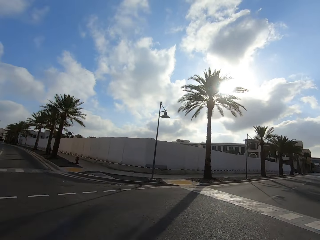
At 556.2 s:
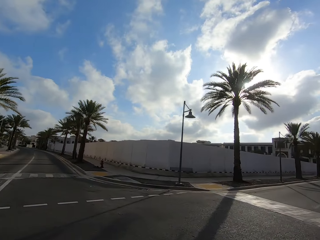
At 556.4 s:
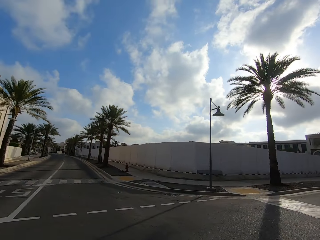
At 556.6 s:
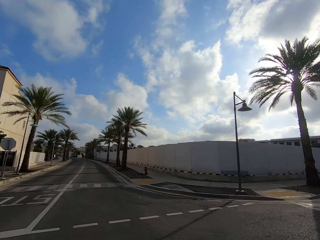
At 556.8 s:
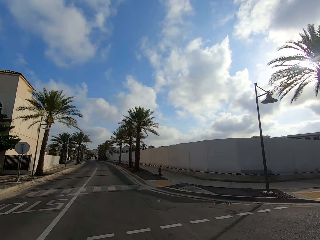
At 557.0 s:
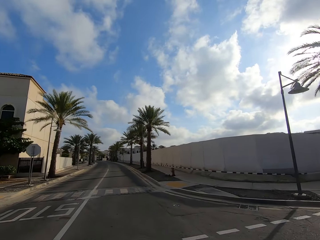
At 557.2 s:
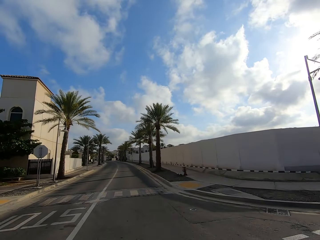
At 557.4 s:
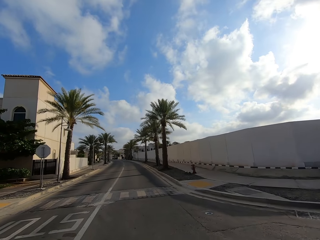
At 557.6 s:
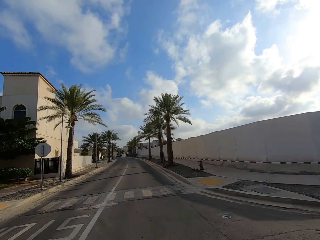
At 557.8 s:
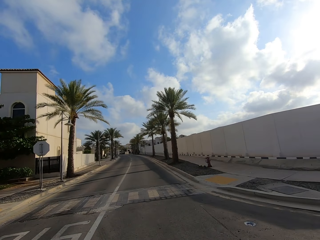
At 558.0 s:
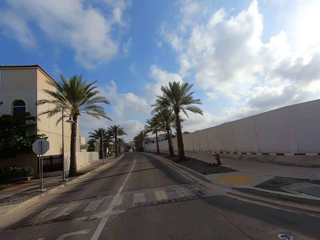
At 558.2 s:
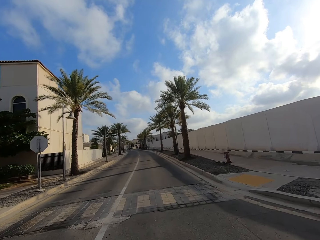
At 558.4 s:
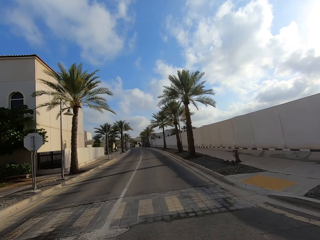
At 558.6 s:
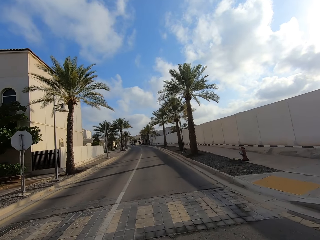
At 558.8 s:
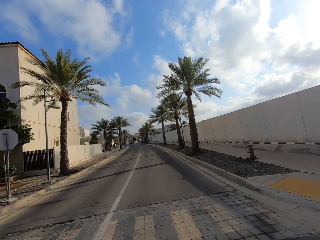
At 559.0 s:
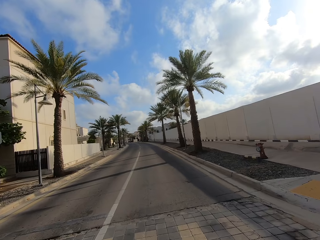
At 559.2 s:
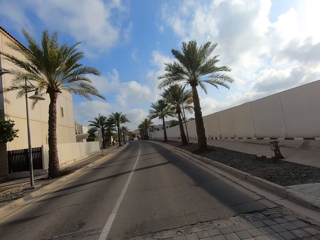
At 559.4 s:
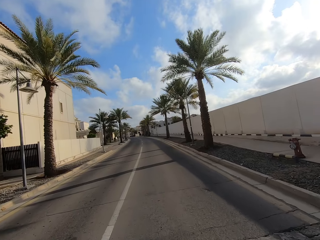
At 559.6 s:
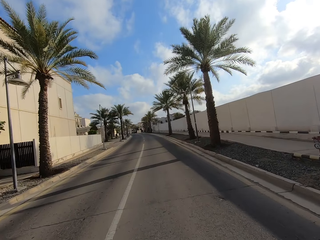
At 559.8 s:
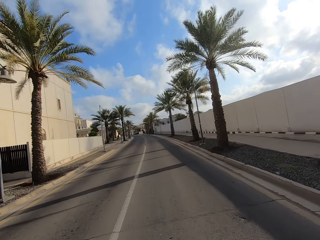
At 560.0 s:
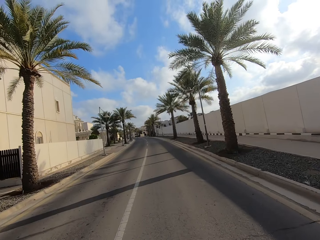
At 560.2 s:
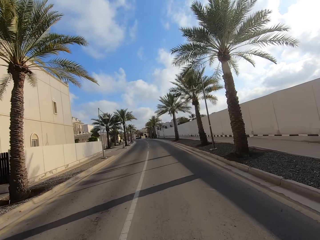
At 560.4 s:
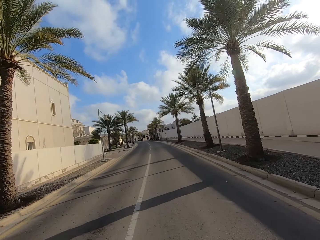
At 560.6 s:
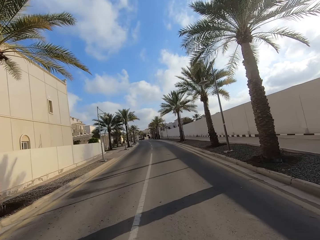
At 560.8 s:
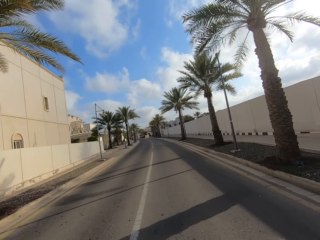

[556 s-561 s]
The camera wearer drives on the road.

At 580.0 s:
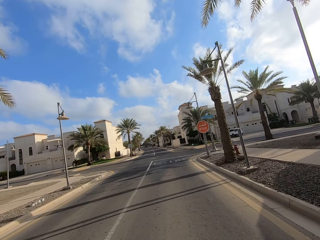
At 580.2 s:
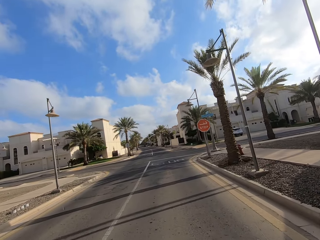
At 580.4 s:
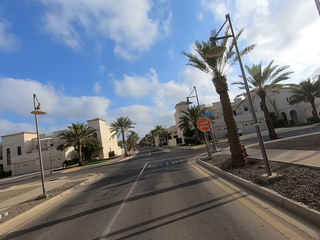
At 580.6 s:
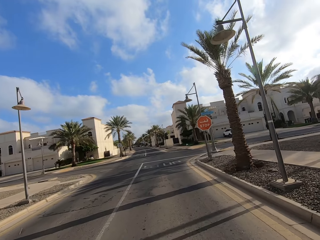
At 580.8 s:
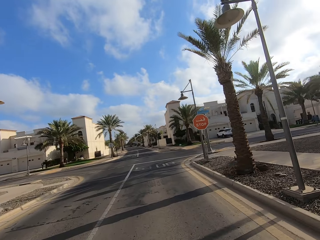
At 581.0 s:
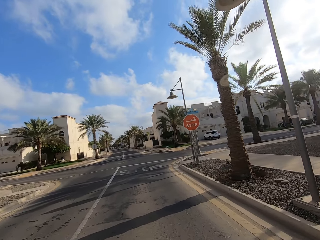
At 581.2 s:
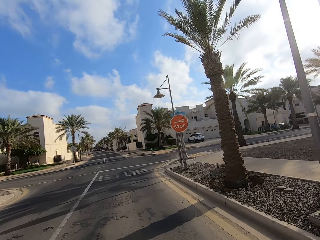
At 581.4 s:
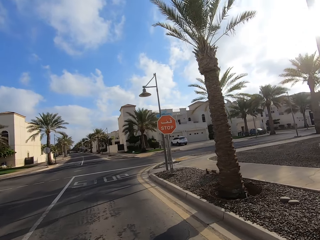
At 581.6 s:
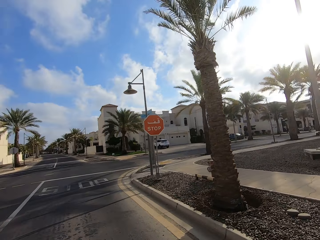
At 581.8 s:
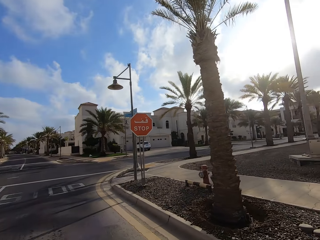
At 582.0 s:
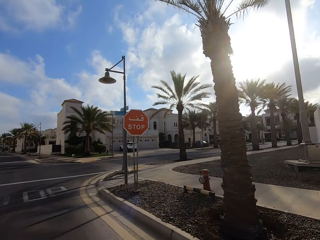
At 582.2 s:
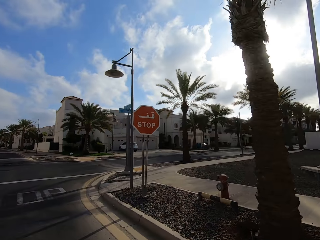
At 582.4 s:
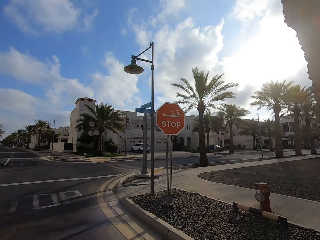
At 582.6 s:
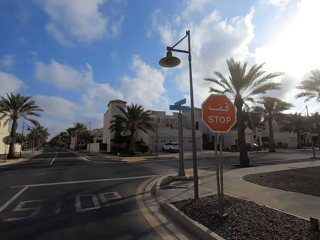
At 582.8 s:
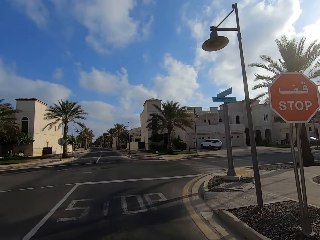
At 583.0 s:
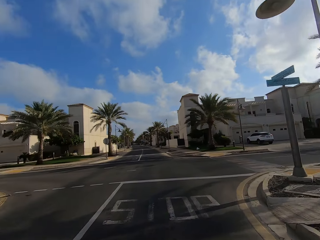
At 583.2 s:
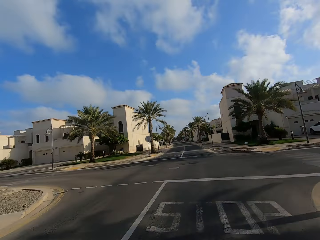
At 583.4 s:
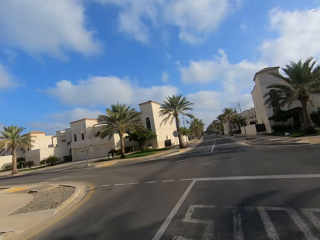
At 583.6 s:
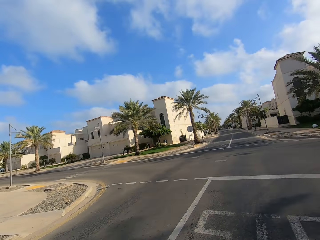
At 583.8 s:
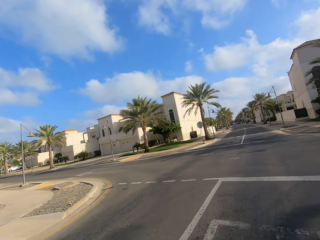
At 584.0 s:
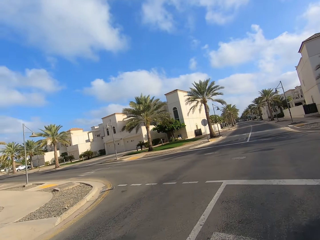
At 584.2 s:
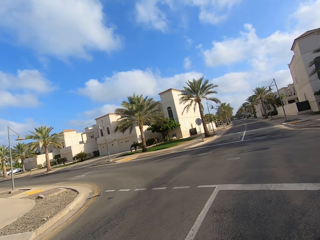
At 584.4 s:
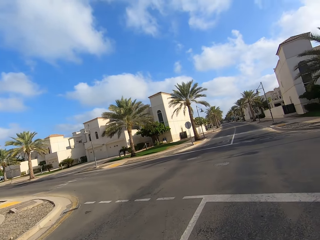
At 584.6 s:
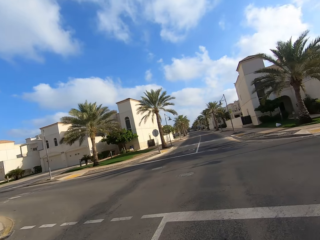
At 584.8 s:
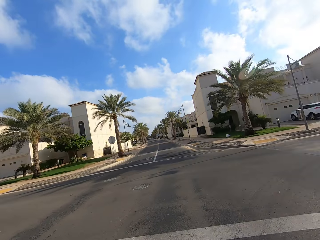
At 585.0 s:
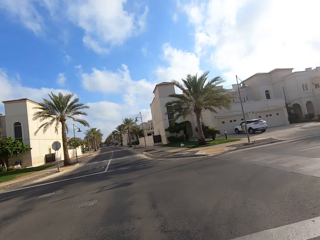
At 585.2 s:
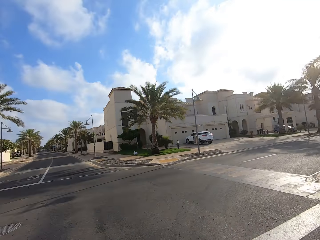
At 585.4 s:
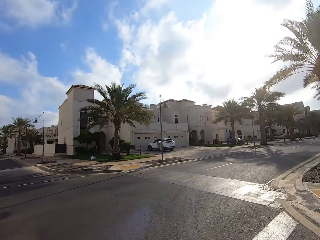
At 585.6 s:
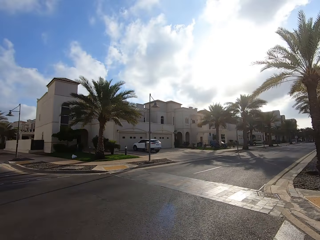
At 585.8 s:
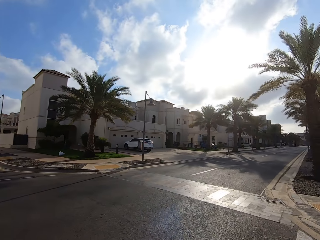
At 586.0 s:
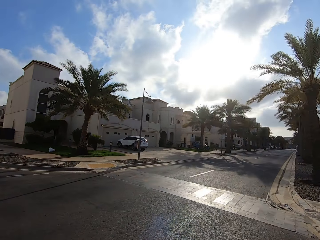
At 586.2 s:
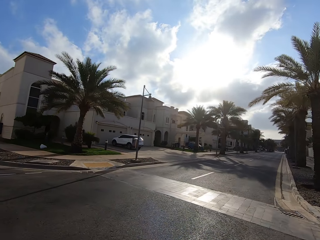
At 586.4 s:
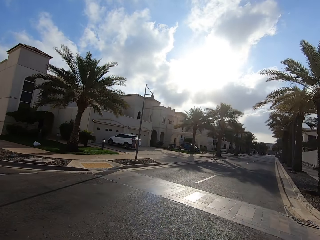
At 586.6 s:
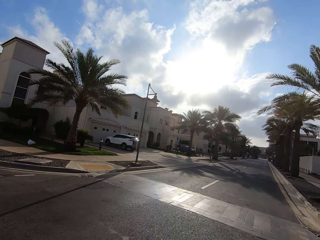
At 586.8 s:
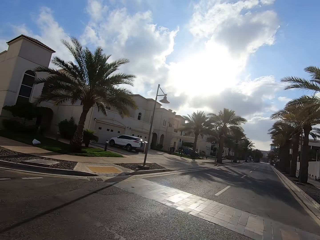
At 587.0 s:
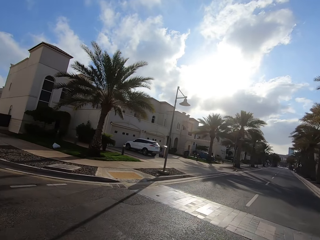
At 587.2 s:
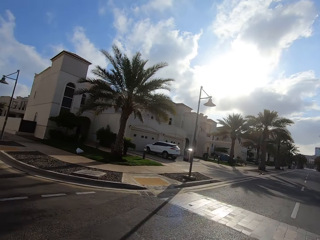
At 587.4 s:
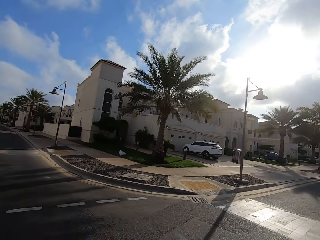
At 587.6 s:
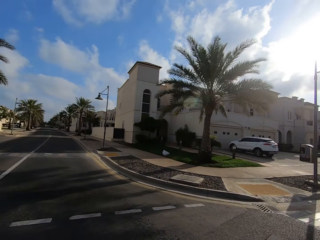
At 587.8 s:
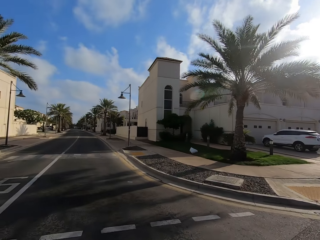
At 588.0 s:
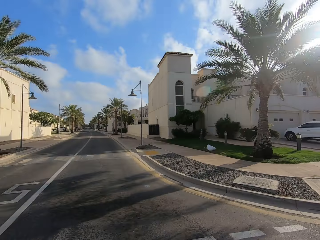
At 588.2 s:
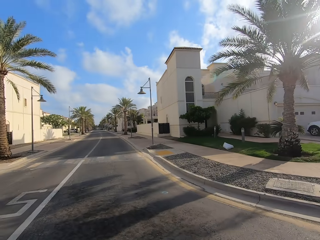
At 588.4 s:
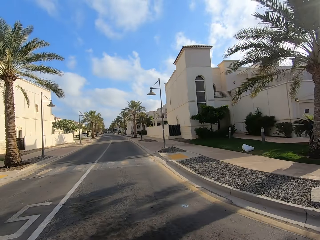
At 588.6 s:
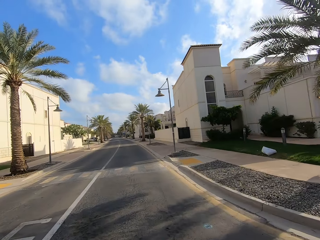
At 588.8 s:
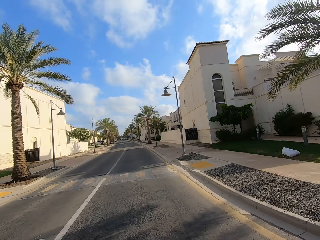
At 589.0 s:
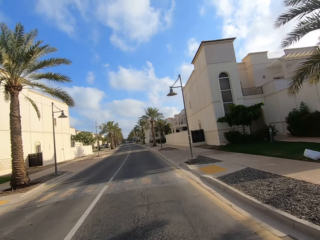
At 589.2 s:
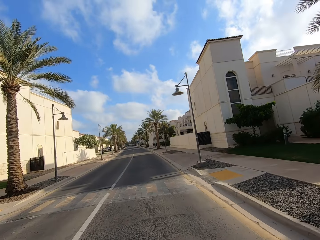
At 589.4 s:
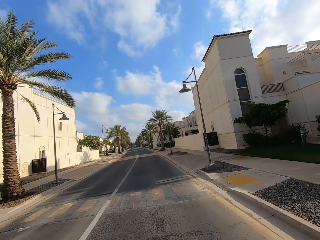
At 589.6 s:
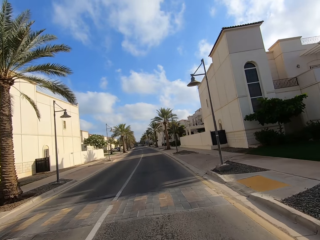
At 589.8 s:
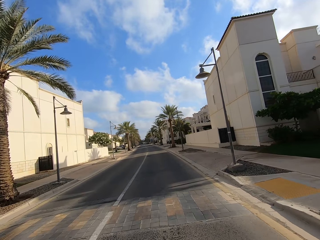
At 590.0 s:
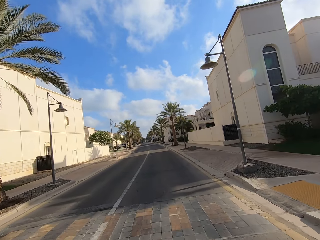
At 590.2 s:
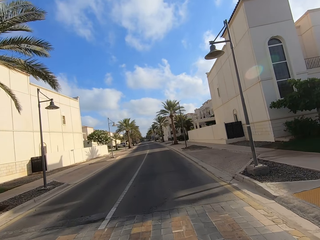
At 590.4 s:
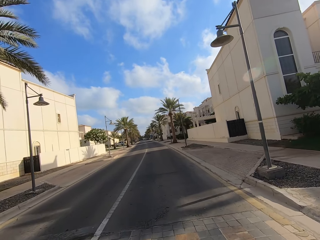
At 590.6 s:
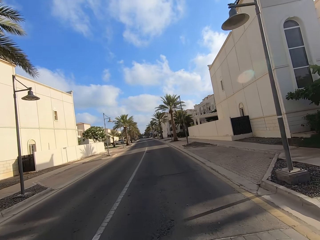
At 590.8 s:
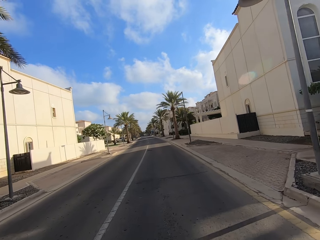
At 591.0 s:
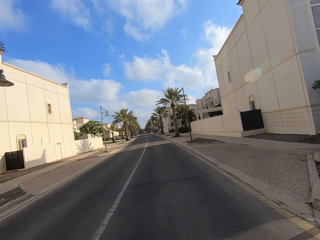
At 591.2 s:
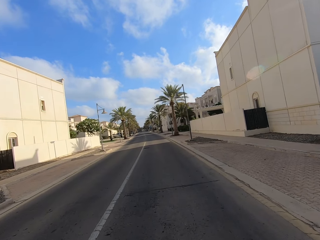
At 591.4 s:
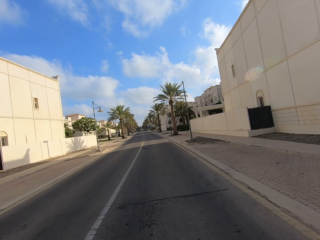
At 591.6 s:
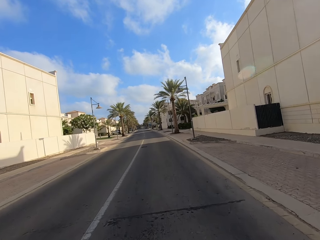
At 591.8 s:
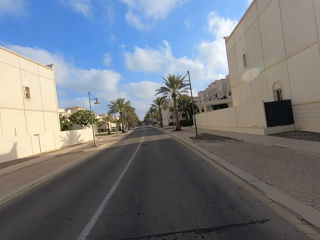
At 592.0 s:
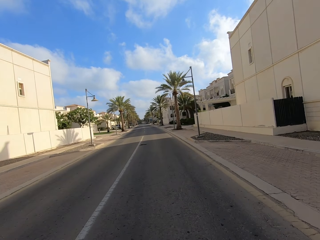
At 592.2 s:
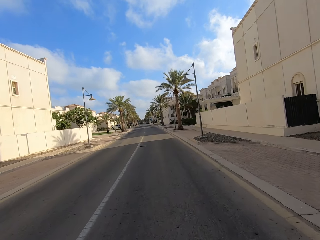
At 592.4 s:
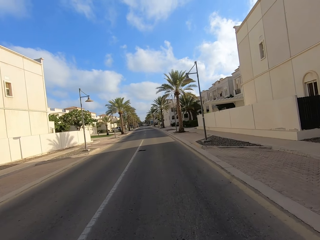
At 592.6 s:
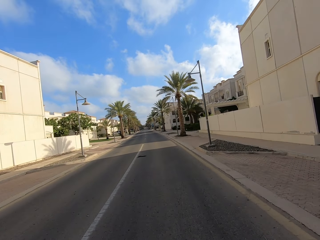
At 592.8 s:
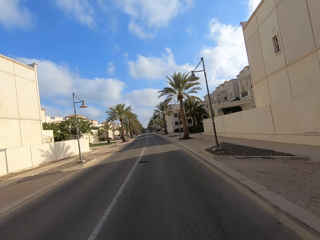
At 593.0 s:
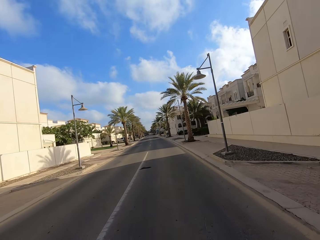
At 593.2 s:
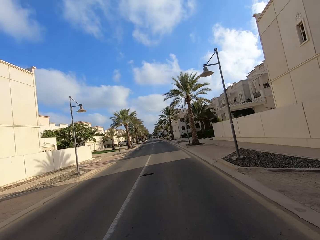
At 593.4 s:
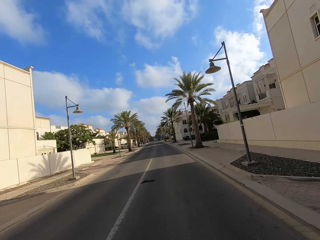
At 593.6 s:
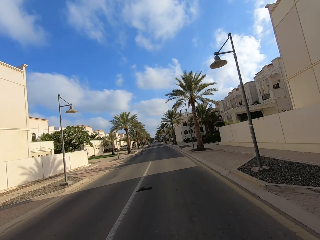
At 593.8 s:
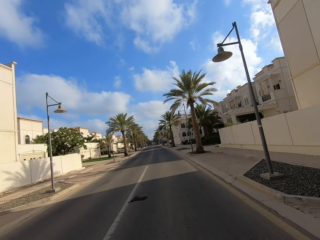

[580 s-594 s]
The camera wearer looks around the road. They drive on the road.

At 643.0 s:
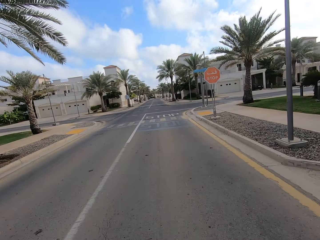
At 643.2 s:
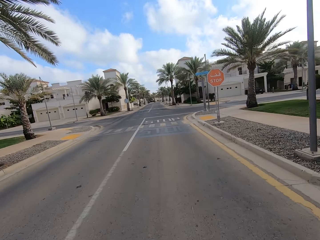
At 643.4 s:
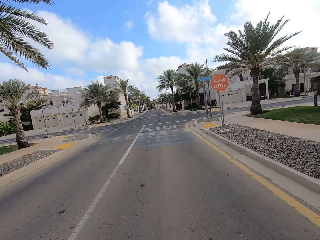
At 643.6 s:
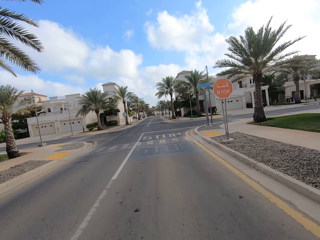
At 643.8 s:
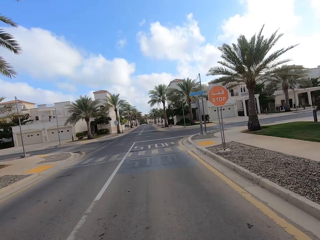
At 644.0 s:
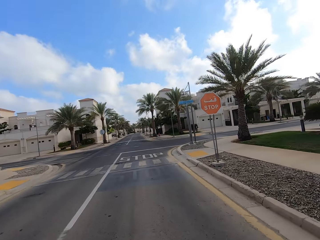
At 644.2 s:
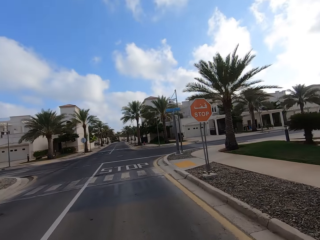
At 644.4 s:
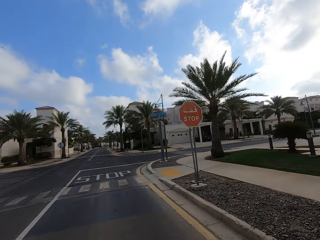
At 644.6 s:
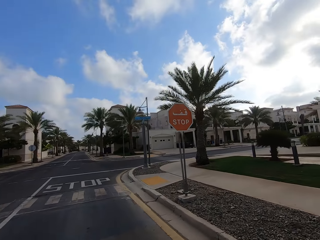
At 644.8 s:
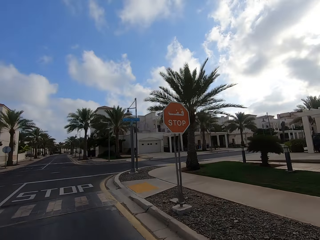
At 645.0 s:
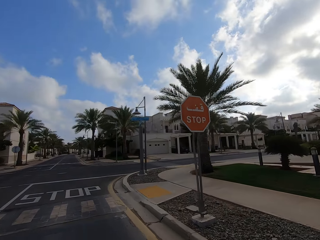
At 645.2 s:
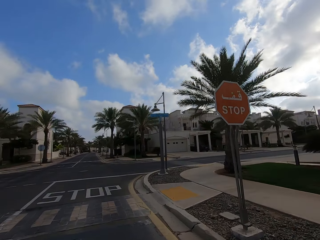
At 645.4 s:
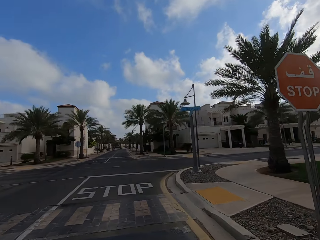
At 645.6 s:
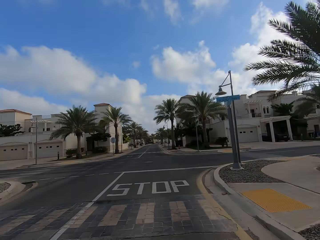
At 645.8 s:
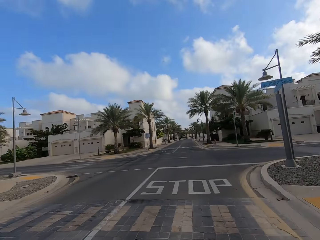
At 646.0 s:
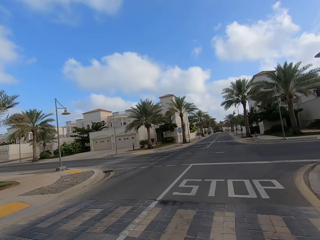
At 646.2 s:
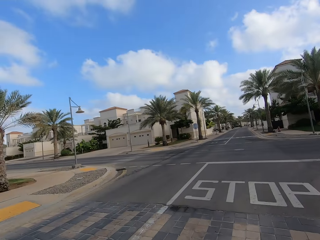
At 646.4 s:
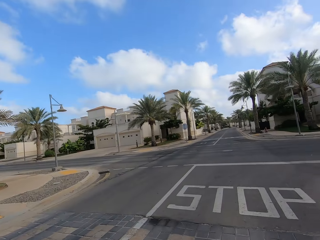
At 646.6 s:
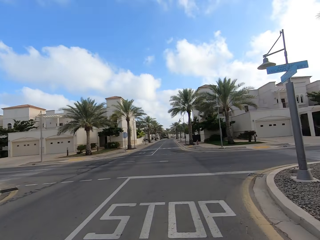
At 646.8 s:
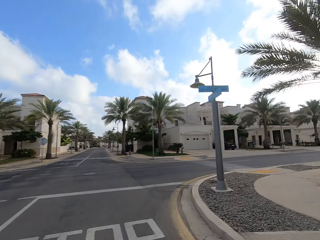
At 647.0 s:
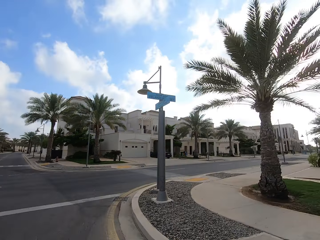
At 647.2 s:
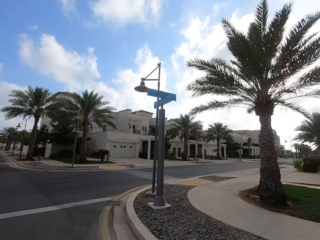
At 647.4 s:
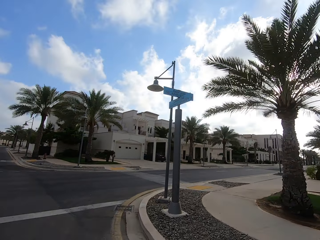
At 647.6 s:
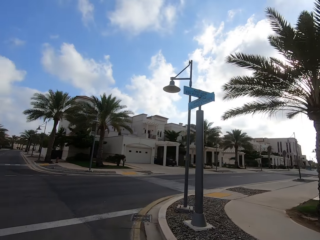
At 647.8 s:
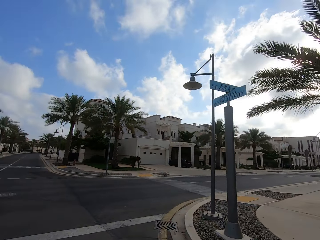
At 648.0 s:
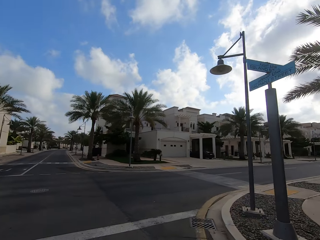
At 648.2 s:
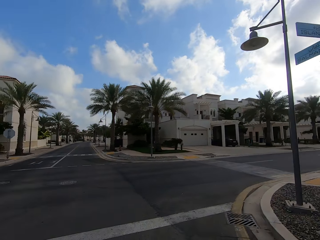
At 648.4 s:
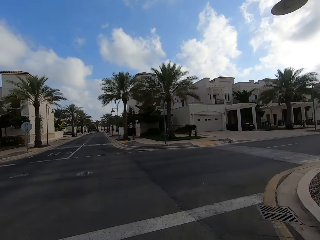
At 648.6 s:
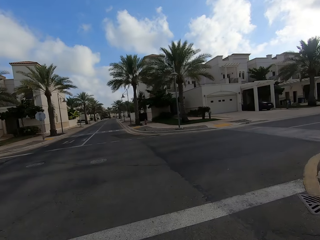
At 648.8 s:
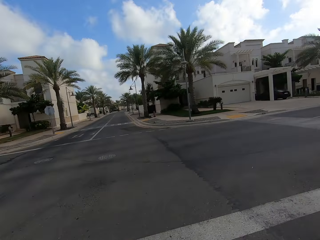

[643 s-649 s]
The camera wearer looks around the road.
